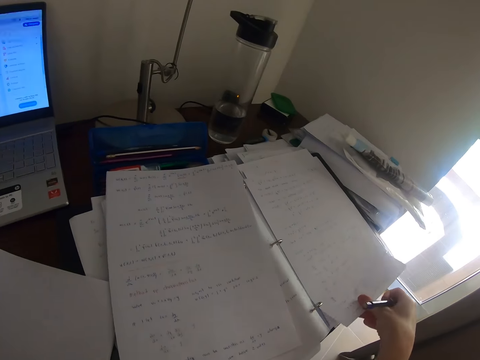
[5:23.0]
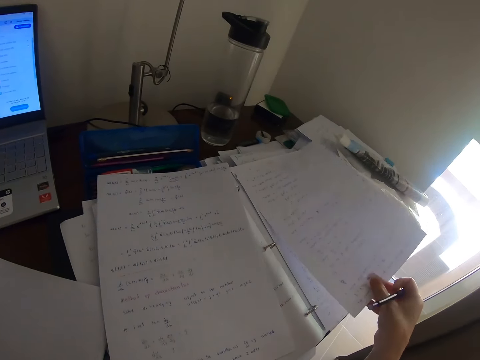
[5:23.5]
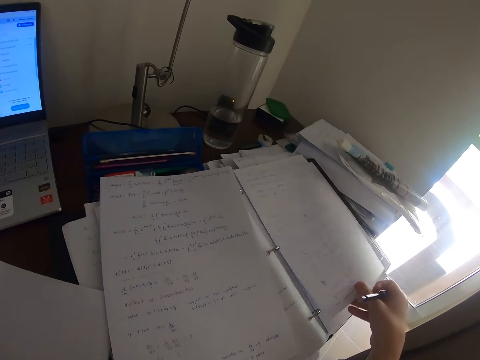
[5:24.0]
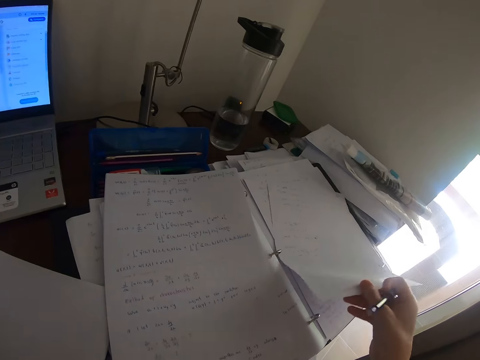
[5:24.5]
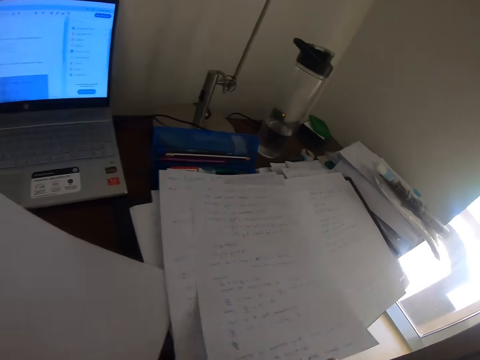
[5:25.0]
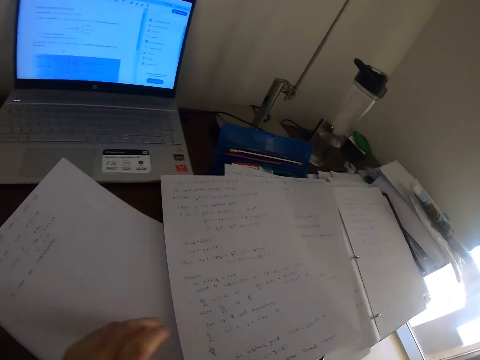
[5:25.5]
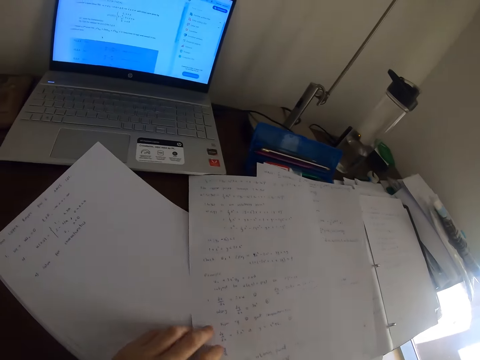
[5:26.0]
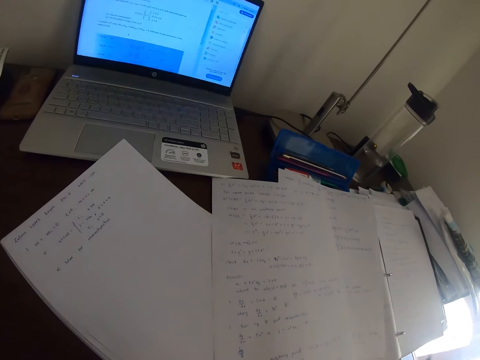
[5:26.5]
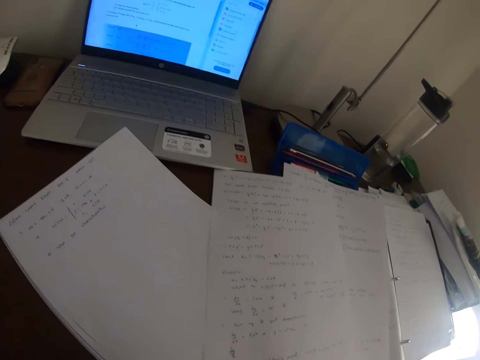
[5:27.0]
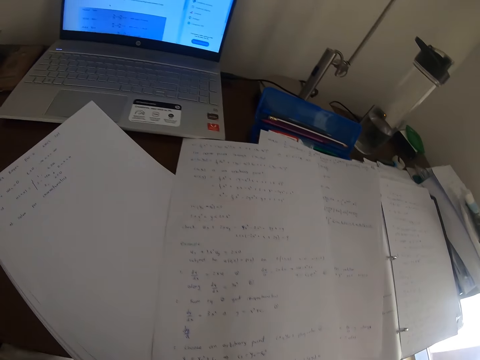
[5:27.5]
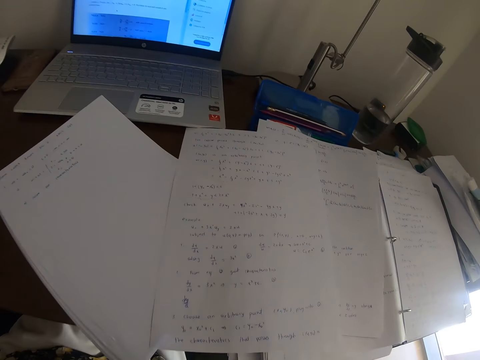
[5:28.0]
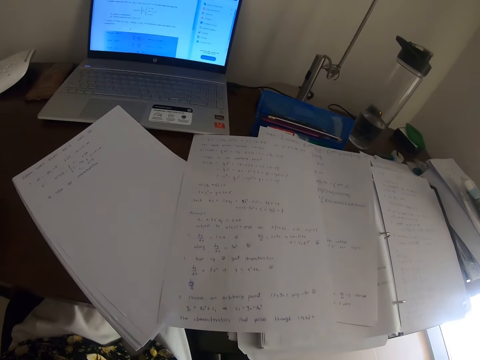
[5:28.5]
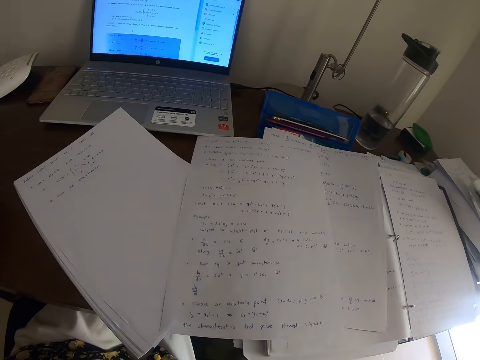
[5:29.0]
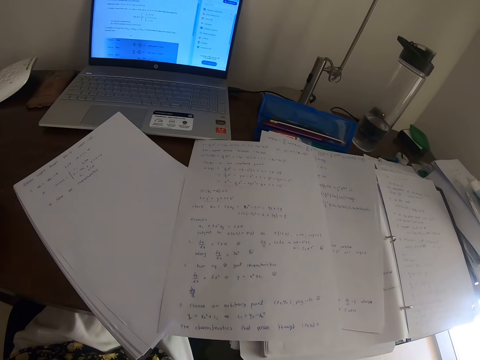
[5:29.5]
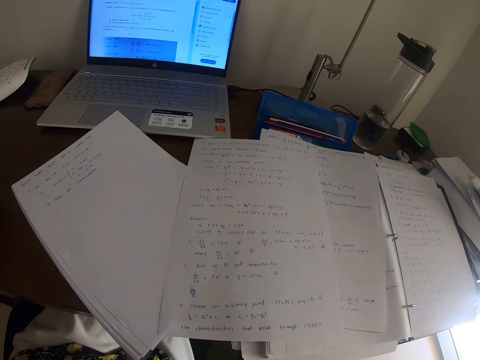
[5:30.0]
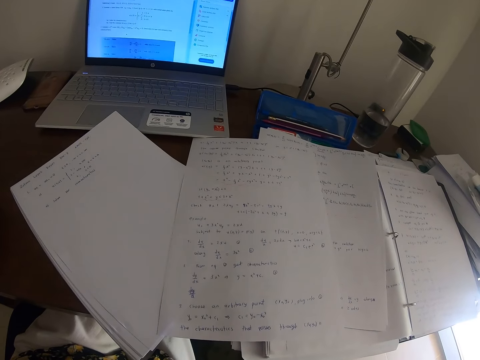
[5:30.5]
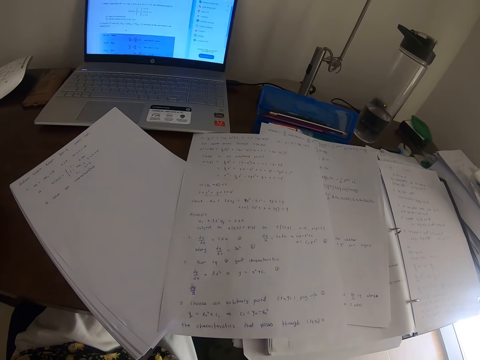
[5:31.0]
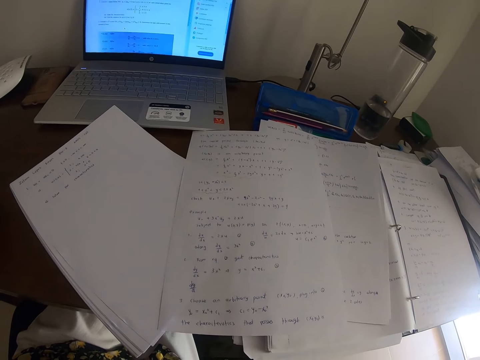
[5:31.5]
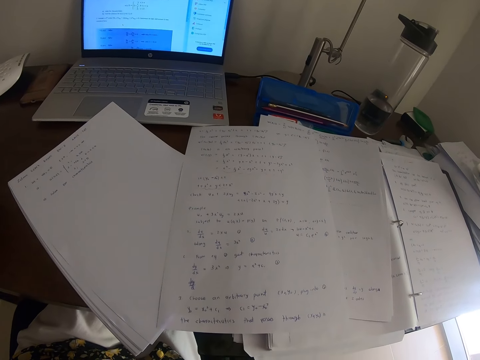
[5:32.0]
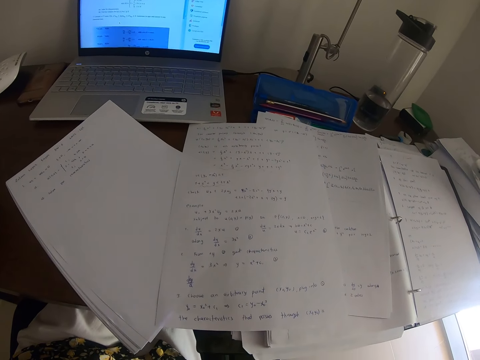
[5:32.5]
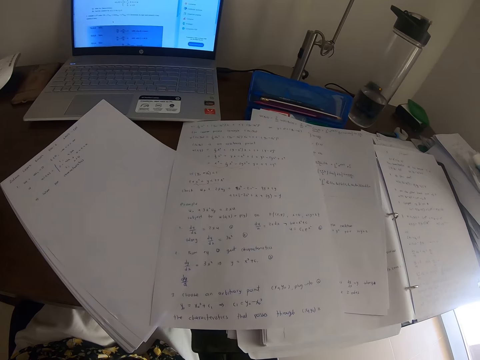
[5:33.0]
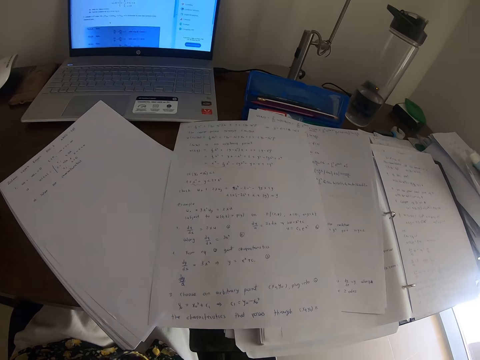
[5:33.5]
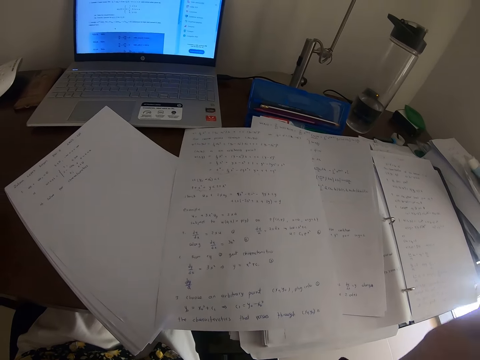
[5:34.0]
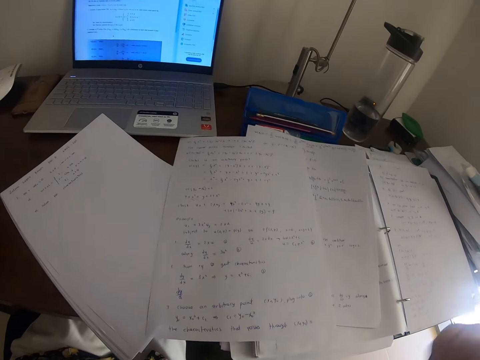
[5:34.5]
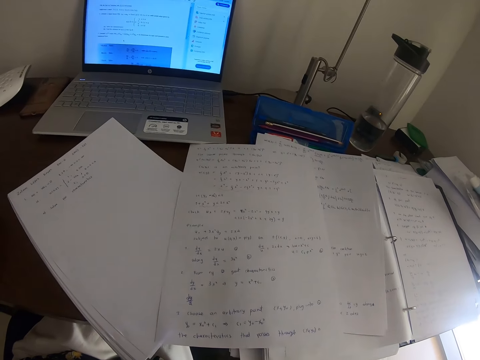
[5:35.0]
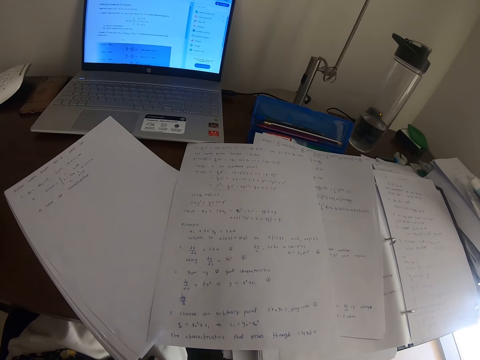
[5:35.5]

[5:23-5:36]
The camera wearer picks up paper from the table. They place the paper aside on the table. They stare at the paper.

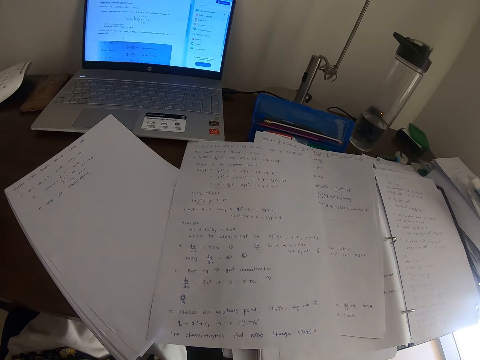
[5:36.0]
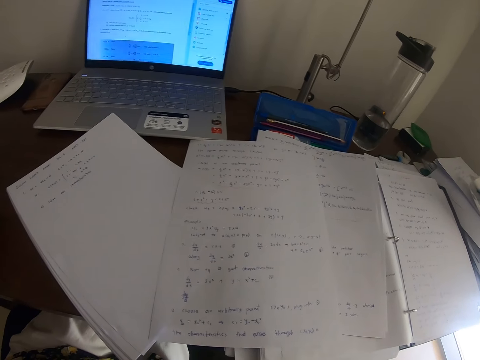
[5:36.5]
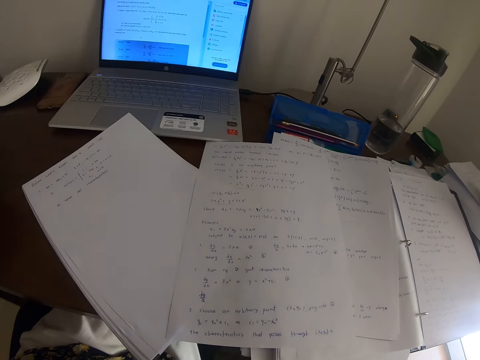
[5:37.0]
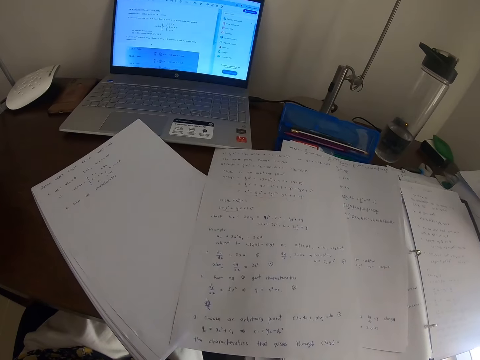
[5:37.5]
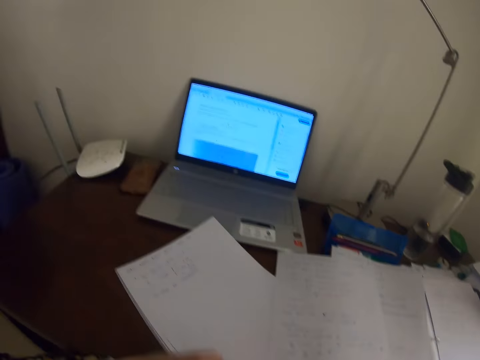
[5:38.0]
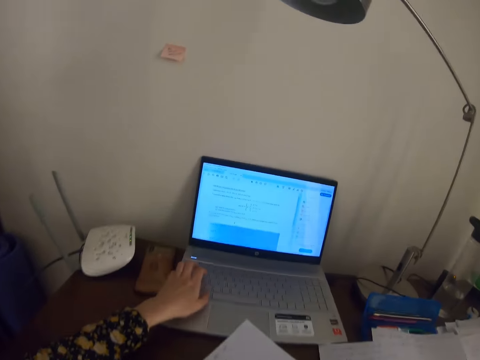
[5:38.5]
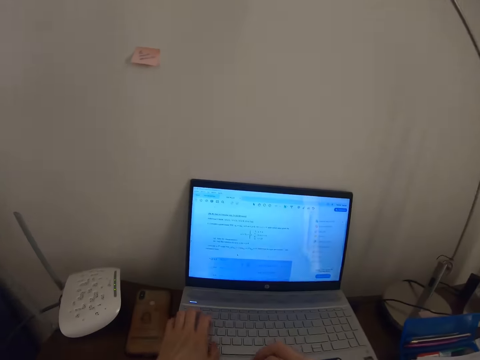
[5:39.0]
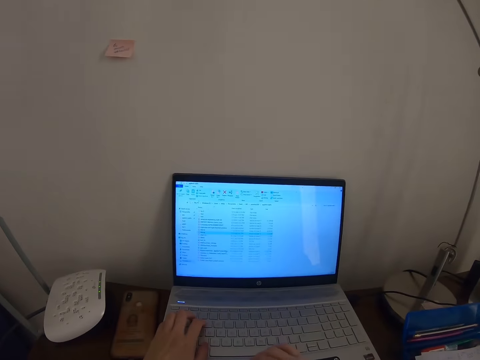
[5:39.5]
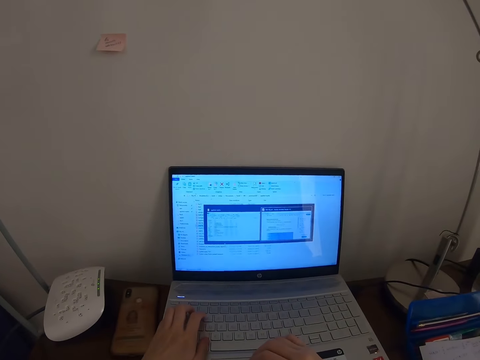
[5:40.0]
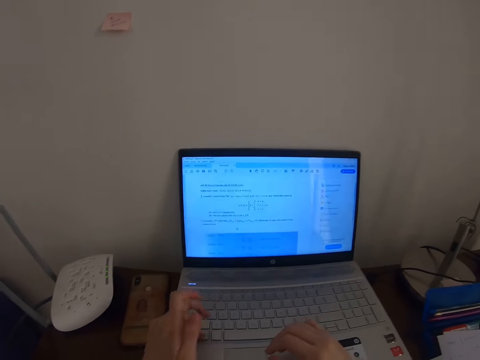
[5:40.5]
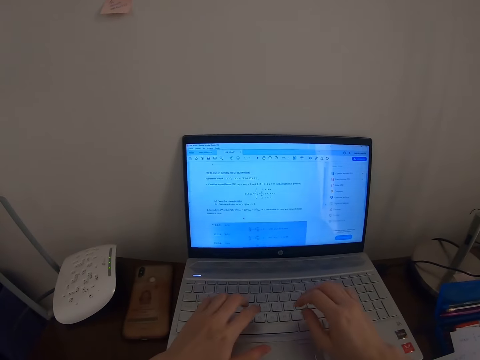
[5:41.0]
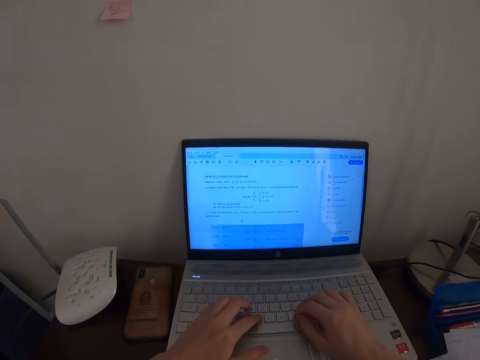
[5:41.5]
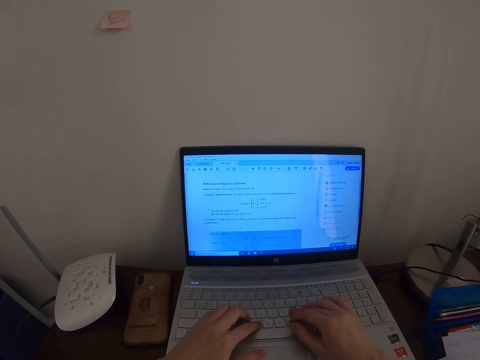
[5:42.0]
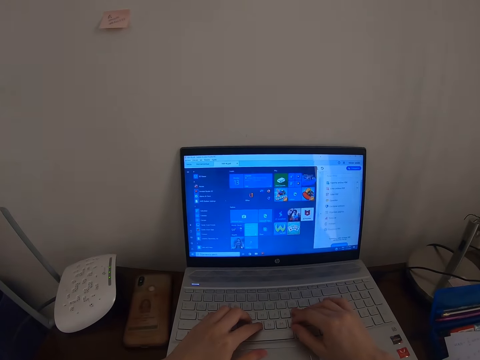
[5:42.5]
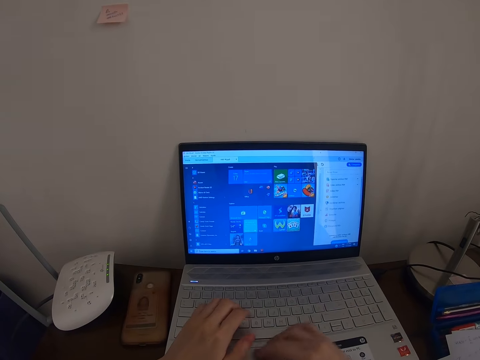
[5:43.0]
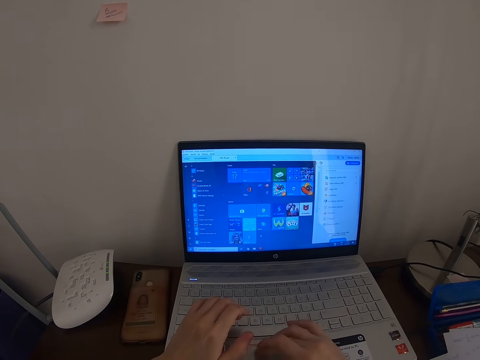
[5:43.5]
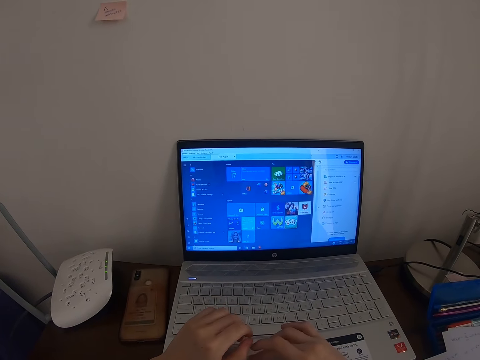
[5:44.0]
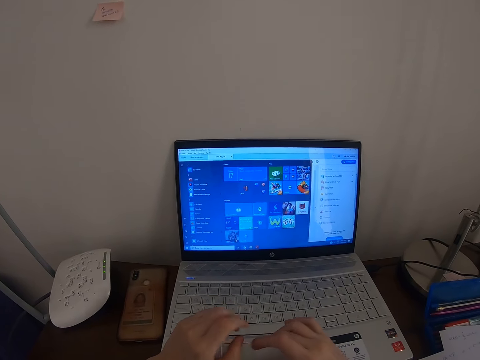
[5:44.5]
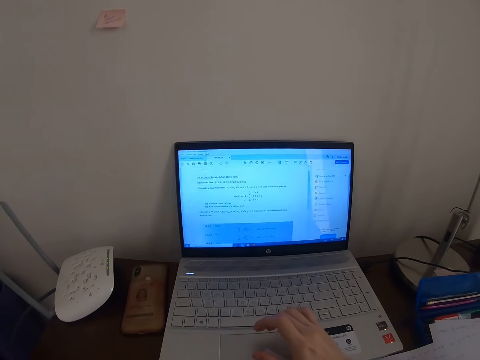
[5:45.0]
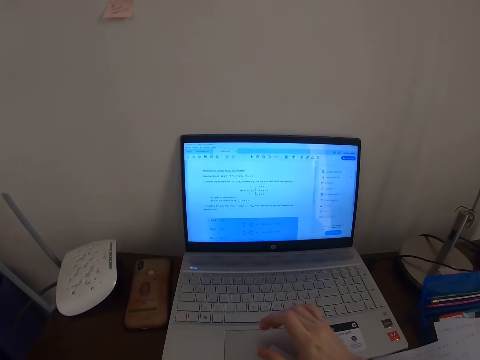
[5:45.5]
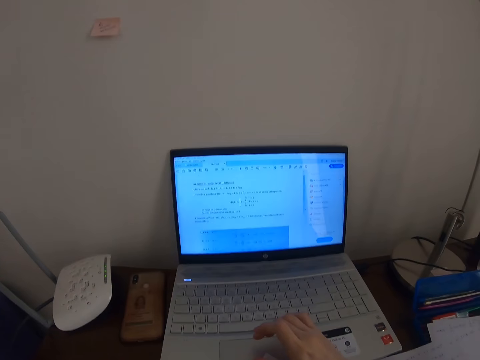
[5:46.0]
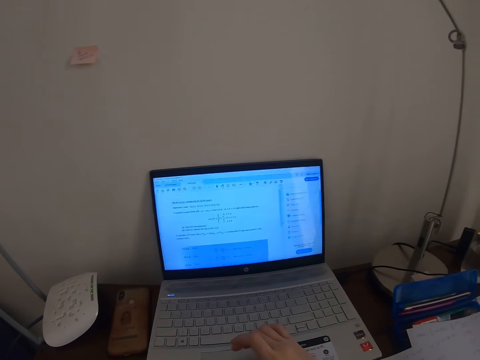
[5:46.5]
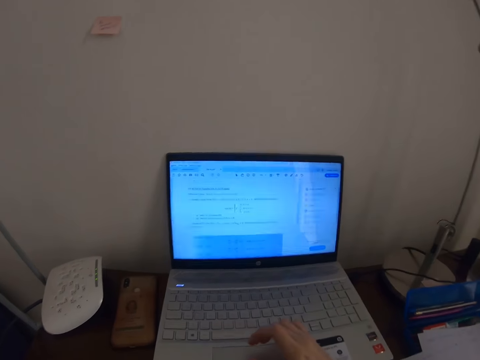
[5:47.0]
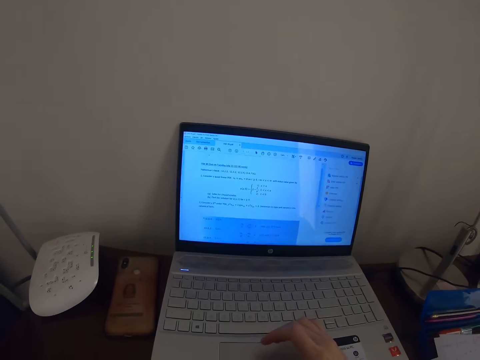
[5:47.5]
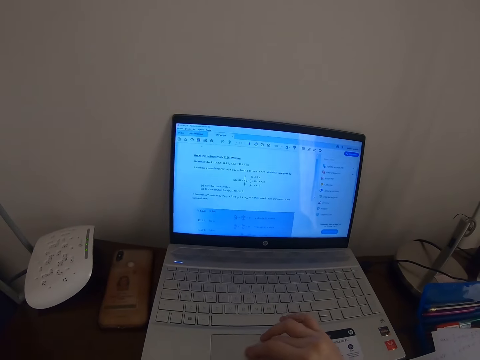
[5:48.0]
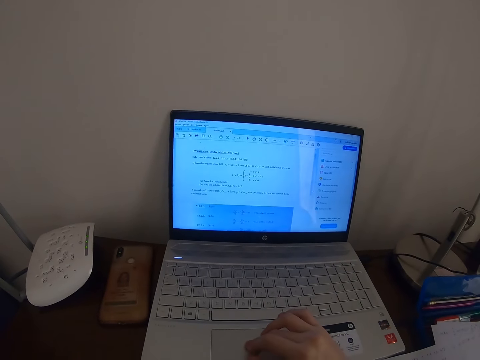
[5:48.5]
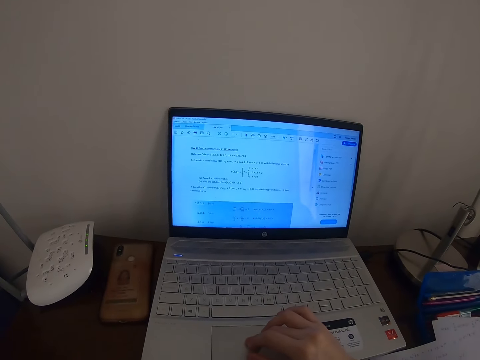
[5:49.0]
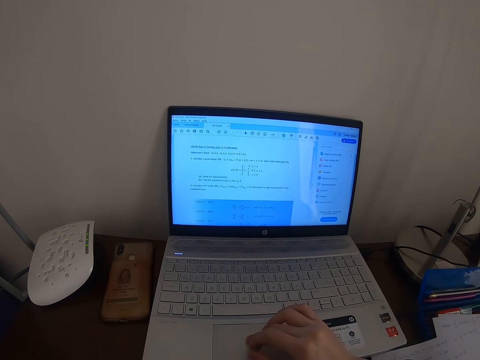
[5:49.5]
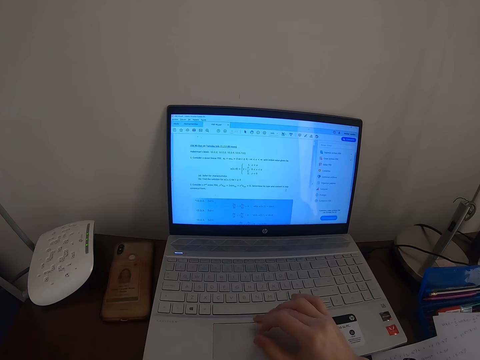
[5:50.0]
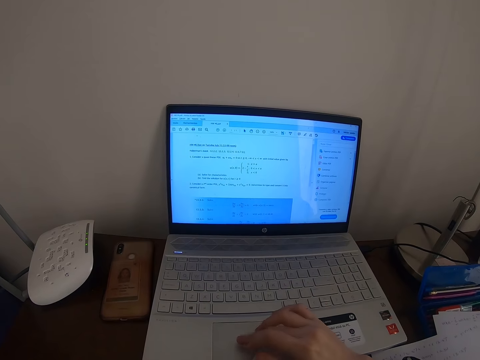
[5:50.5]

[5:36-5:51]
The camera wearer touches the laptop. They operate the laptop and type on the laptop.
